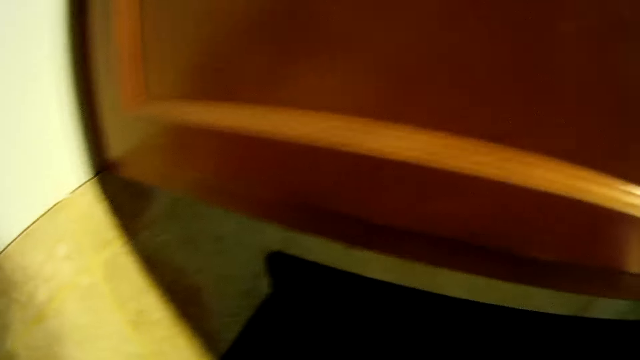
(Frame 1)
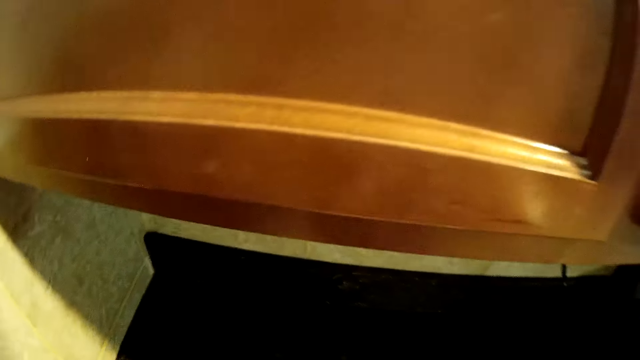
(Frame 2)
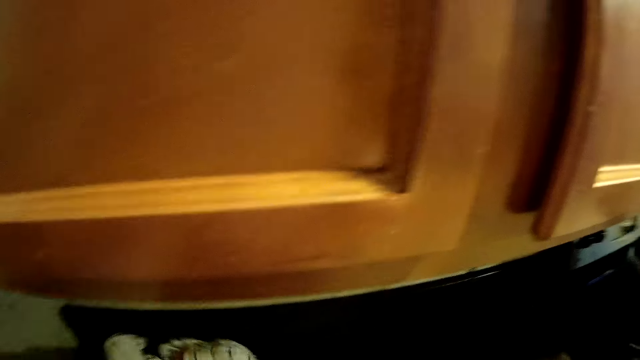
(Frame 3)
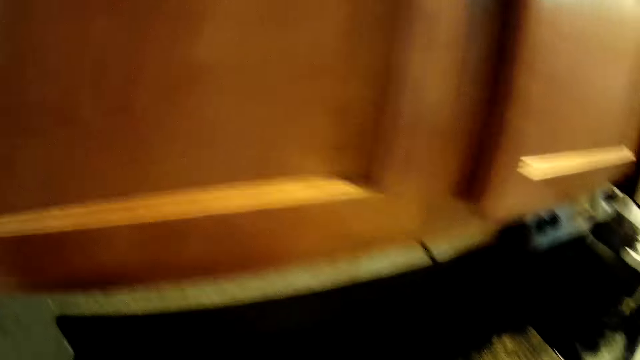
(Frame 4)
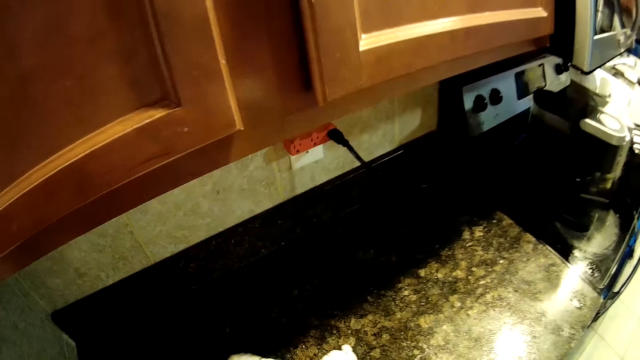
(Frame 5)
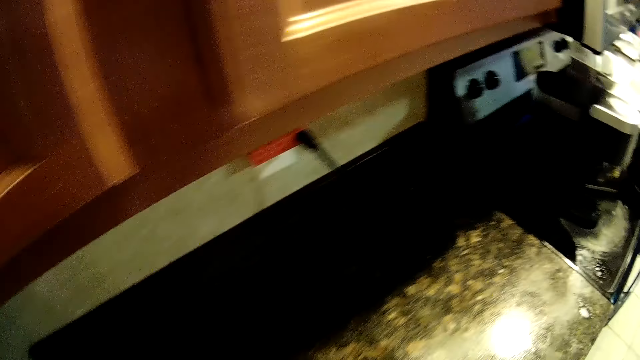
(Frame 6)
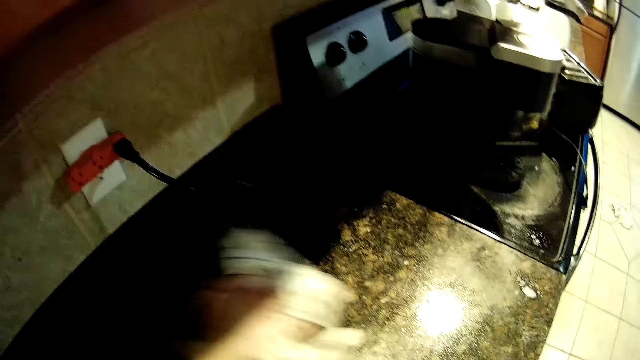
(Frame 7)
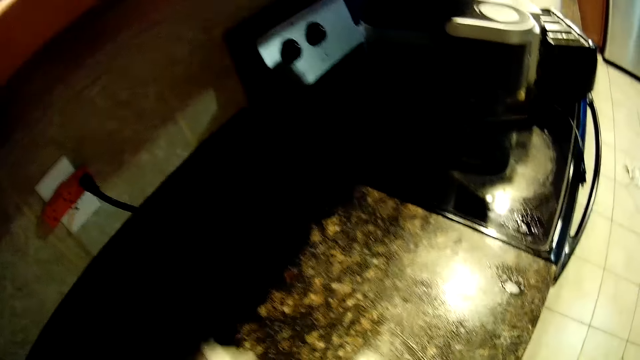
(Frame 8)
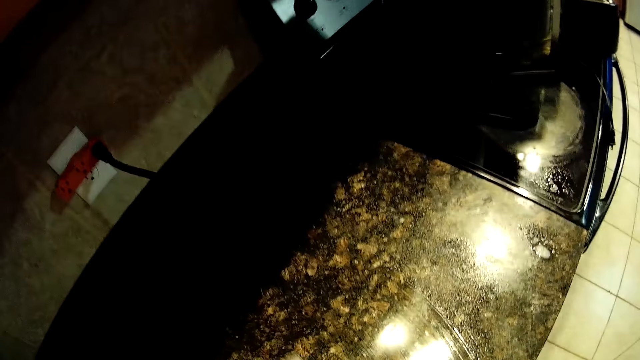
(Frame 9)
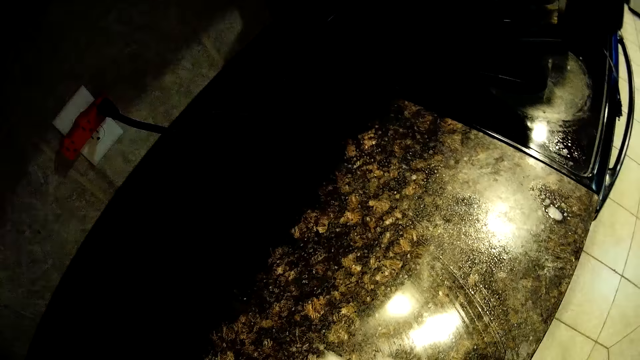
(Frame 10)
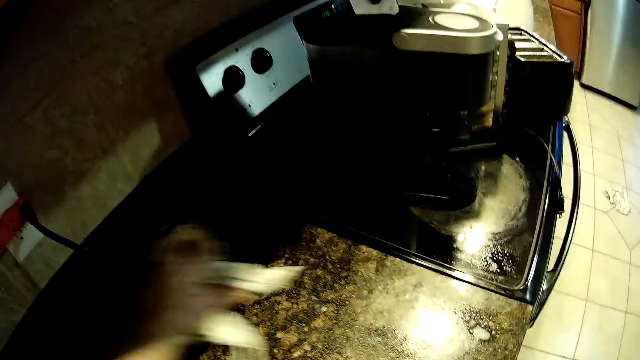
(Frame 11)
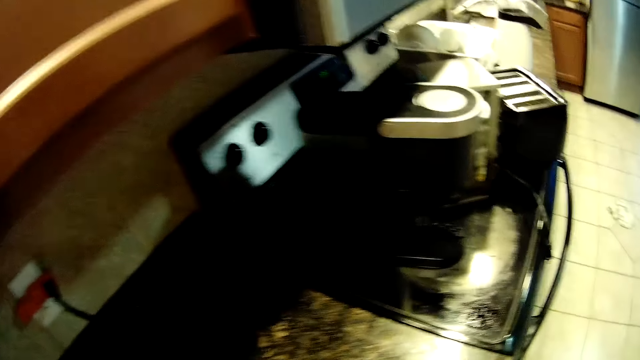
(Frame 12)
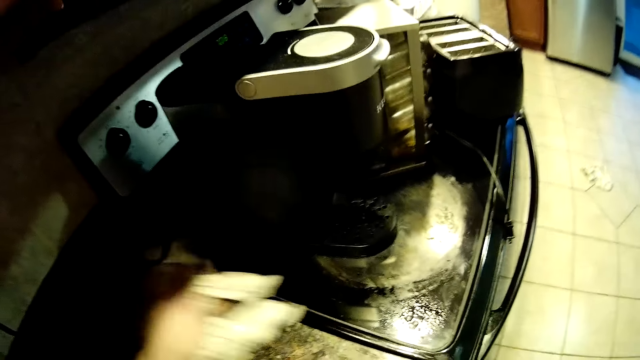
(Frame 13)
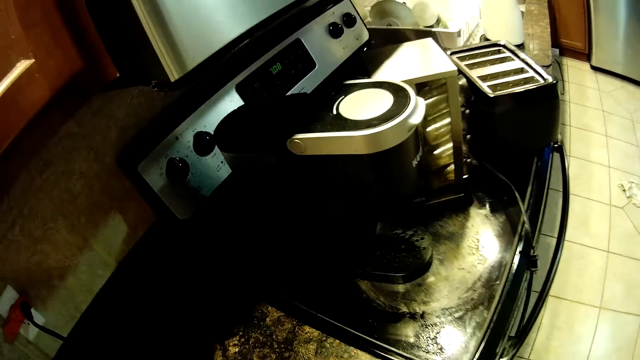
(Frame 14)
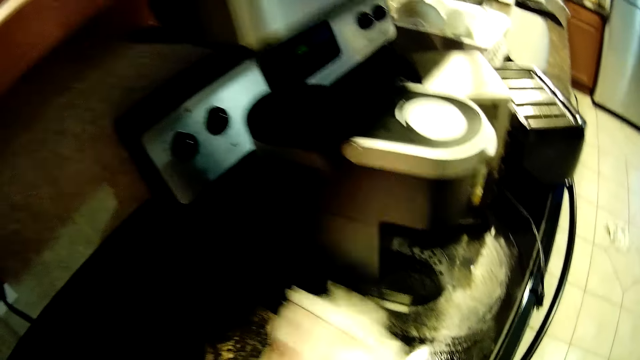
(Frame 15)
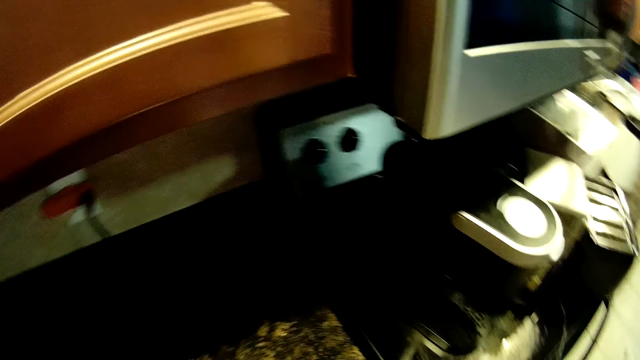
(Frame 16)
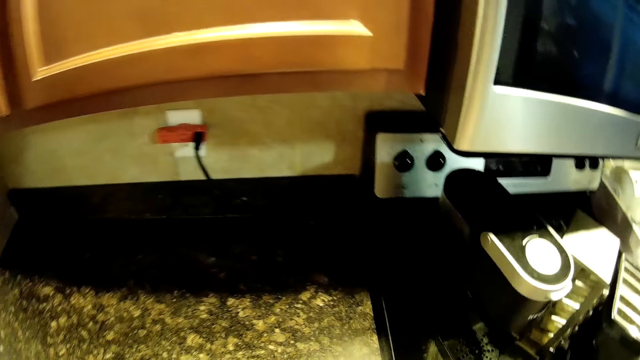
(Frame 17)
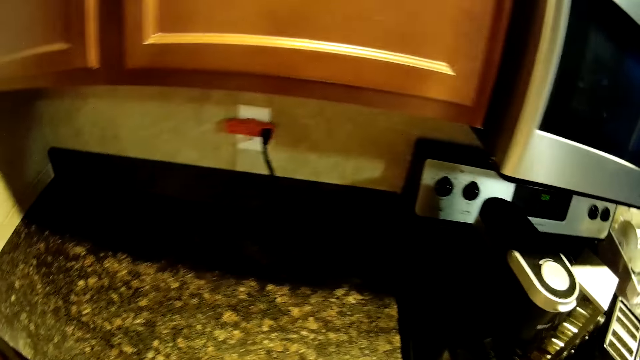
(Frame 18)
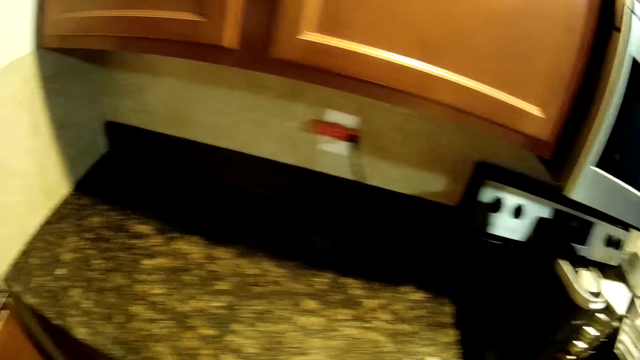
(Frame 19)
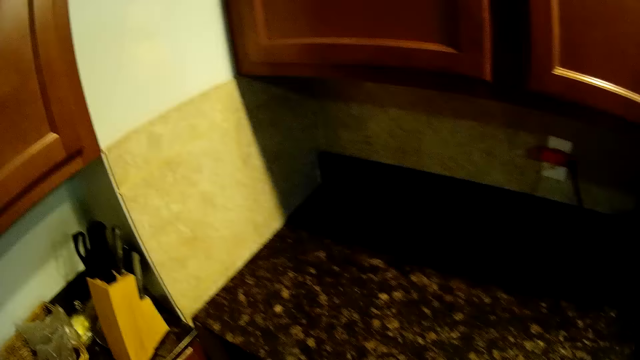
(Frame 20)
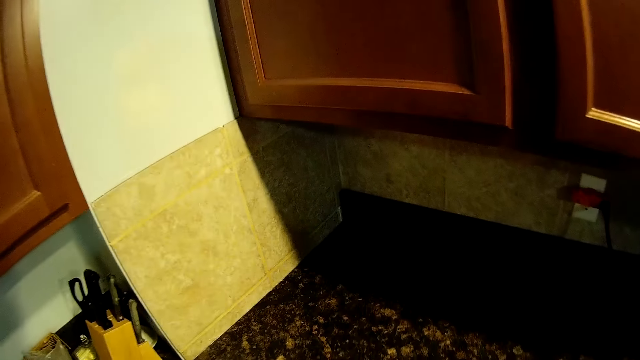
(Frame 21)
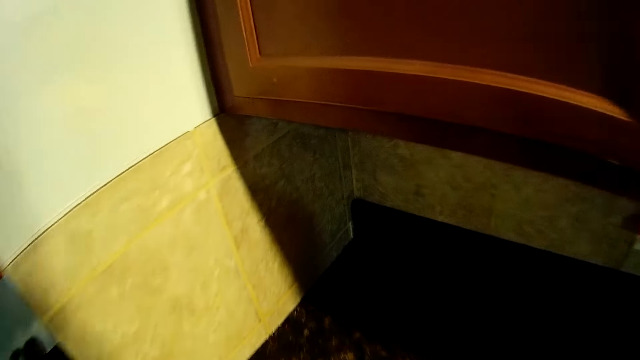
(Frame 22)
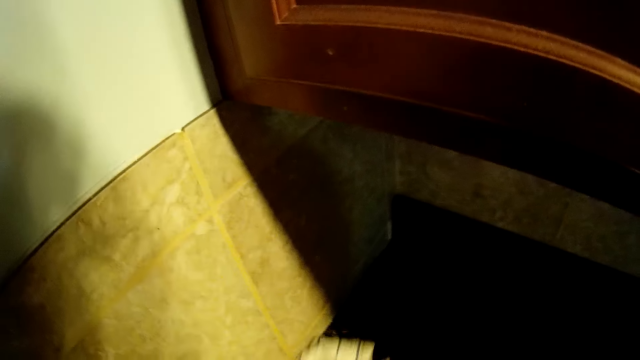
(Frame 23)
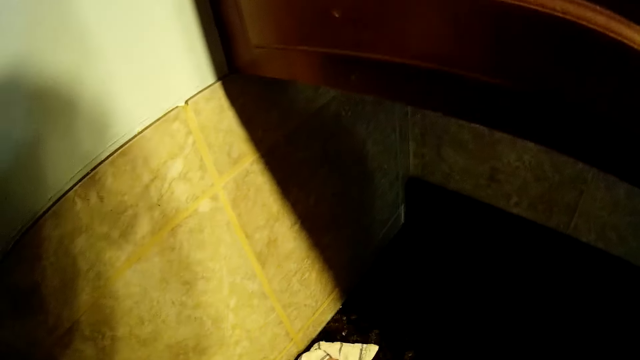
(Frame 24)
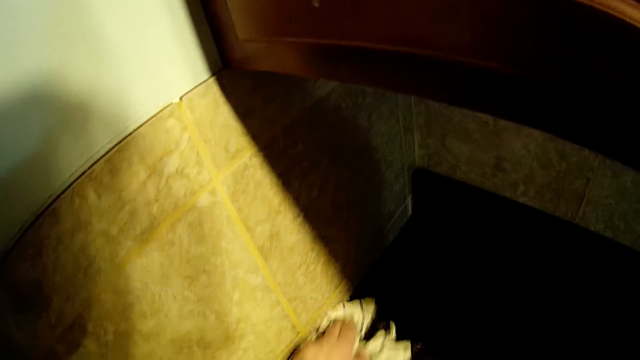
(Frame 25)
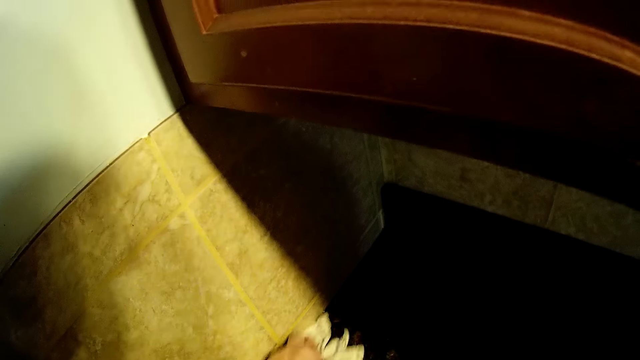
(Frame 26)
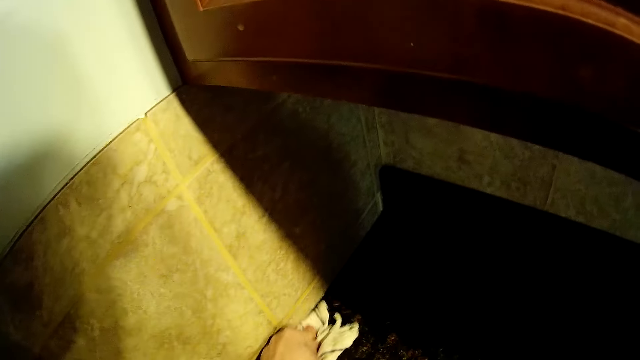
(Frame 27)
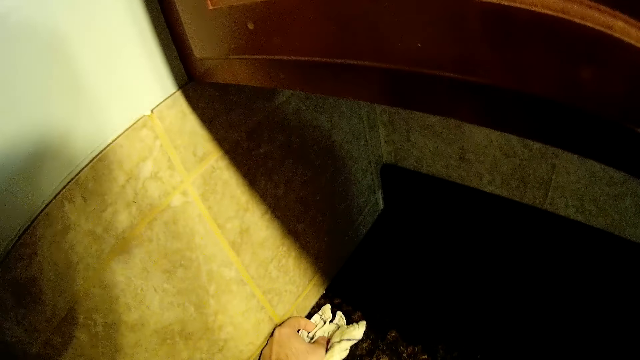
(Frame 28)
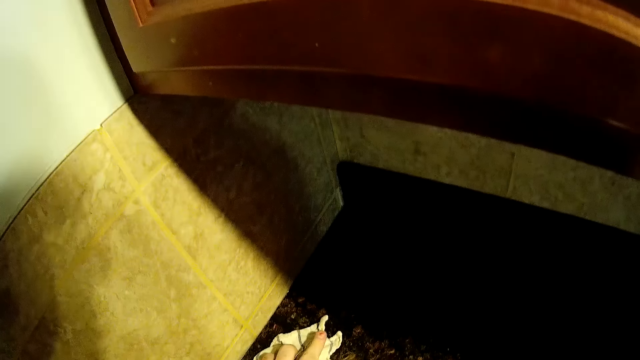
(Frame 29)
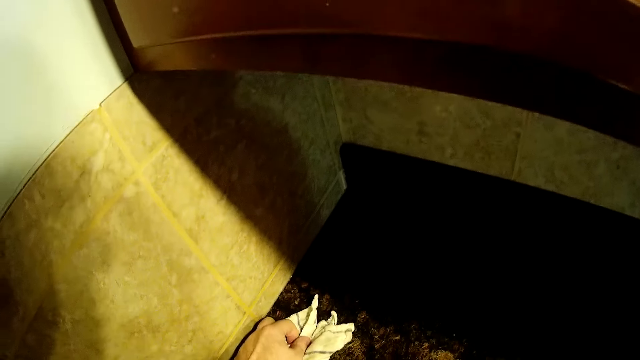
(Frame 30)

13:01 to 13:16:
The camera wearer sprays the kitchen counter. They wipe the kitchen counter.

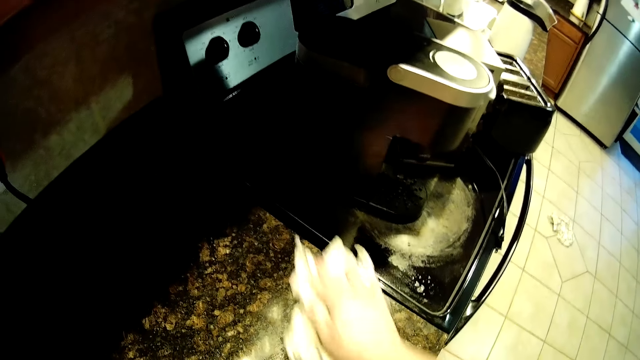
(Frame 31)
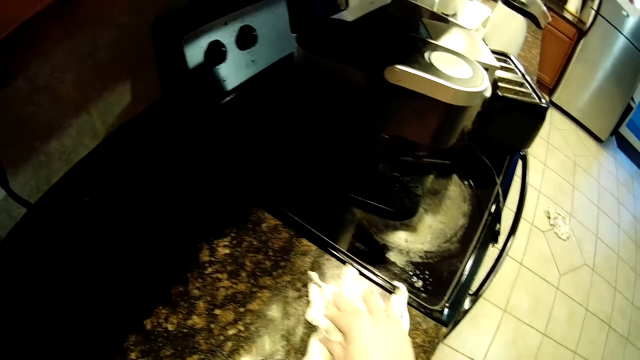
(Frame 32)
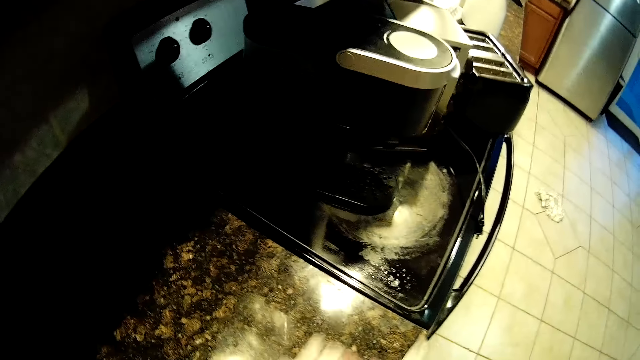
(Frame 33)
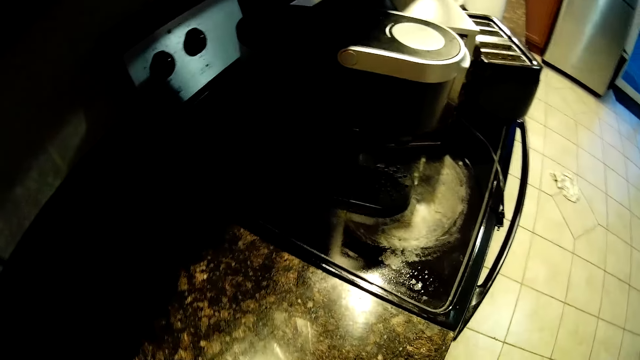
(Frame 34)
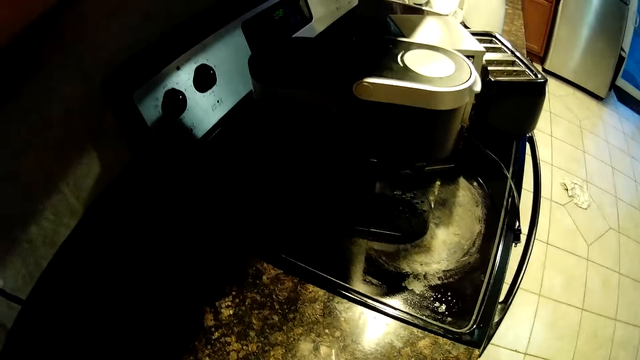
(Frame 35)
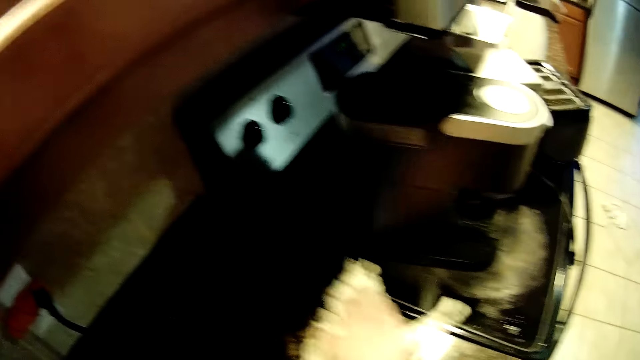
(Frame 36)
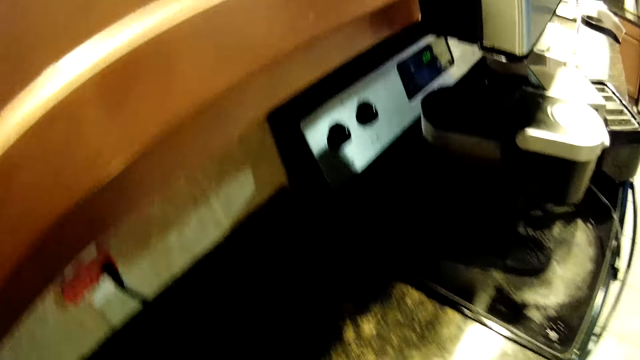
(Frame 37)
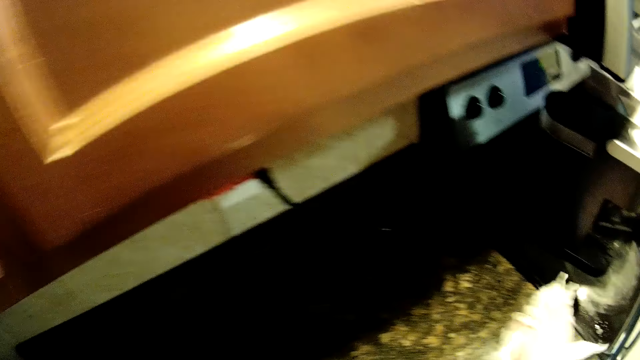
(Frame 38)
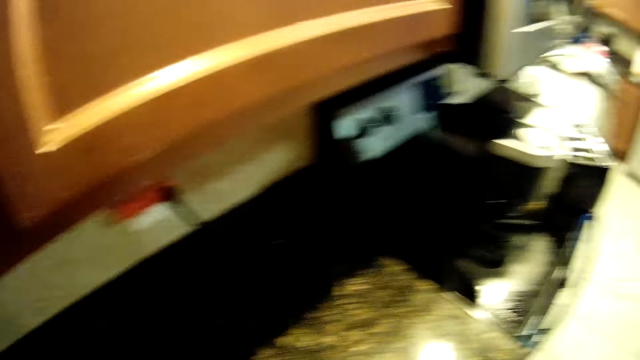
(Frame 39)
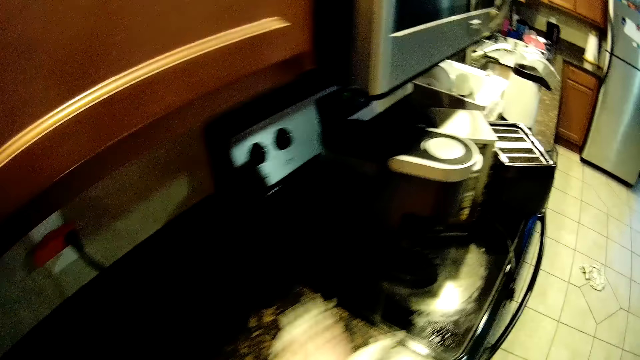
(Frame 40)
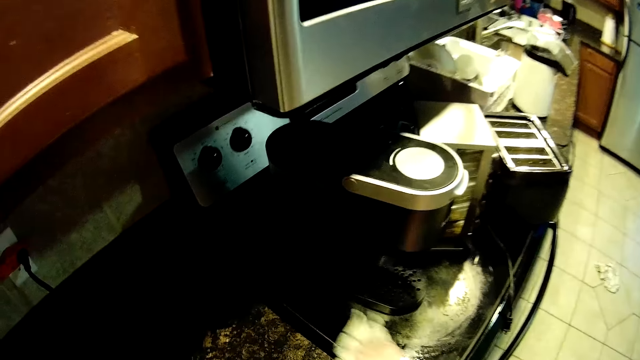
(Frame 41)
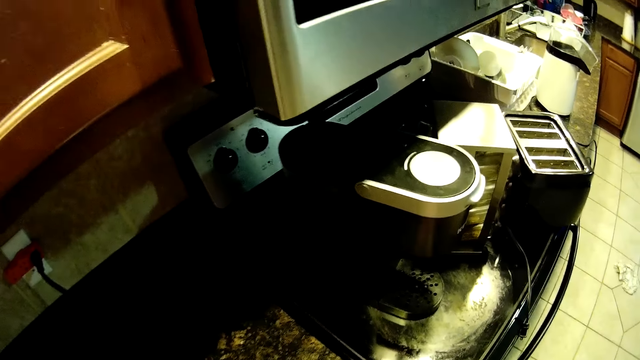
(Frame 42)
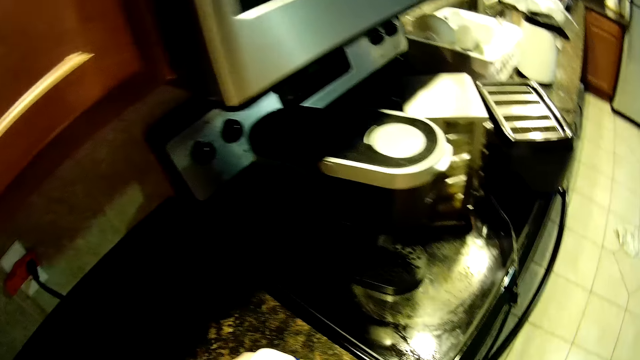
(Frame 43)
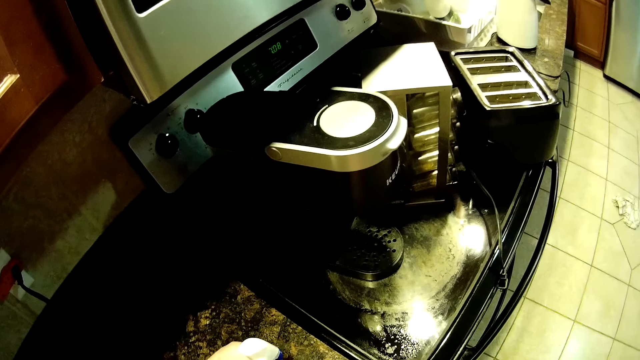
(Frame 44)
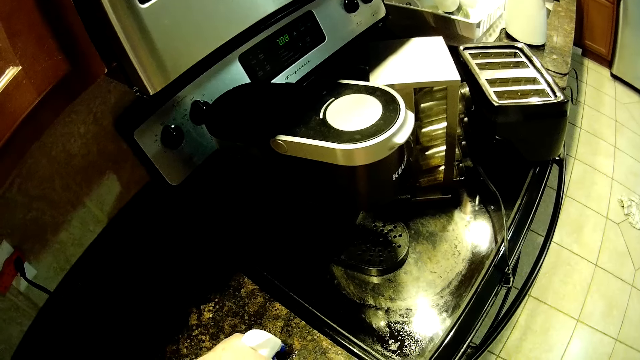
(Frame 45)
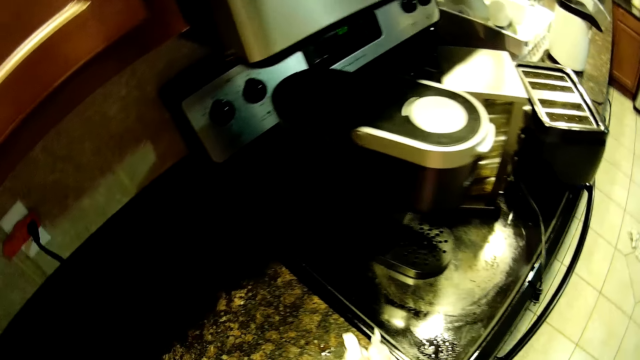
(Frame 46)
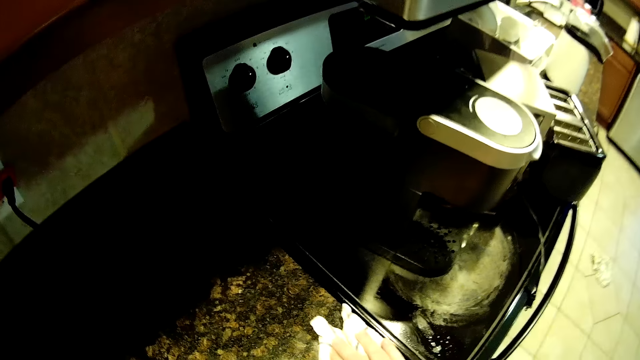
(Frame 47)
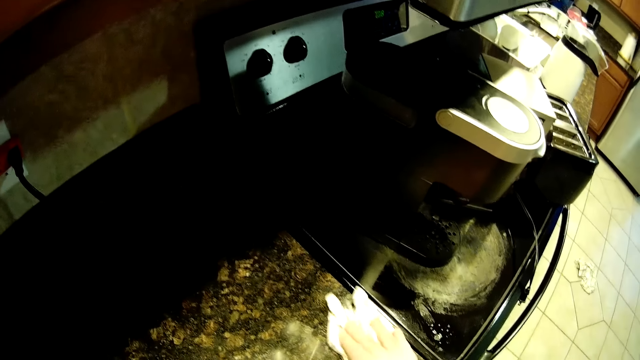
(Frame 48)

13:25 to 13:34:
The camera wearer cleans the sink.
